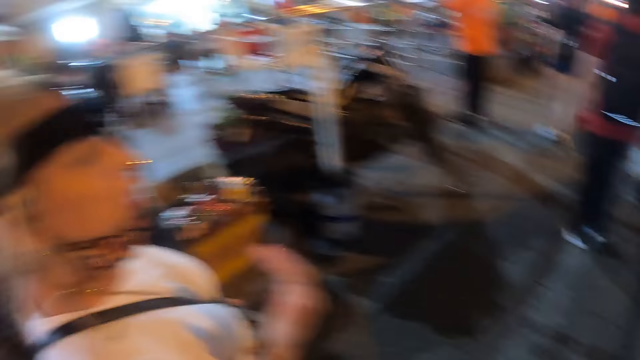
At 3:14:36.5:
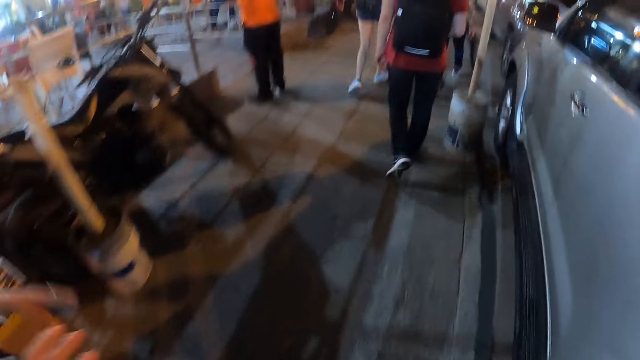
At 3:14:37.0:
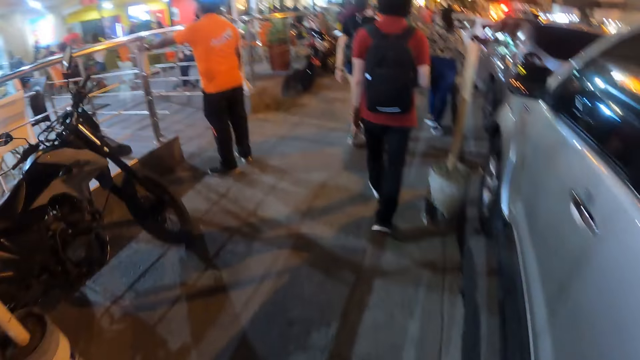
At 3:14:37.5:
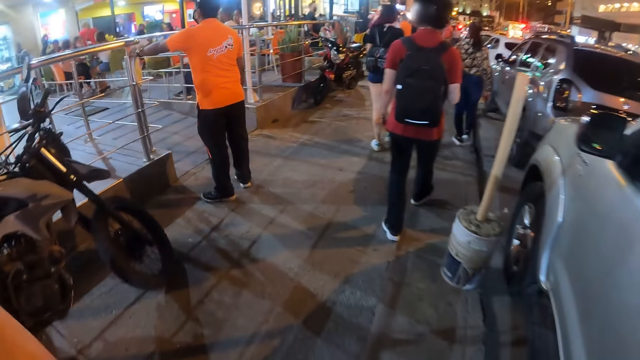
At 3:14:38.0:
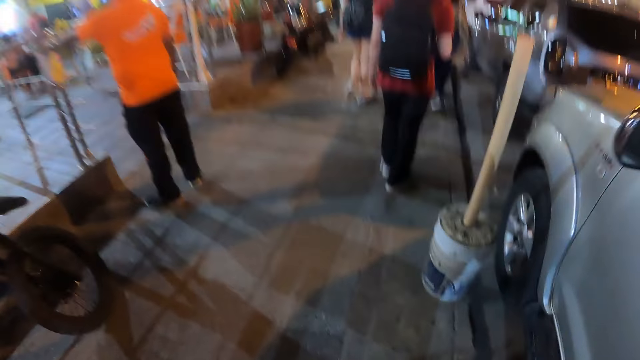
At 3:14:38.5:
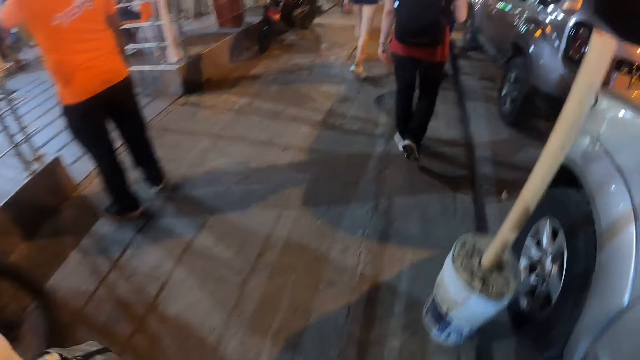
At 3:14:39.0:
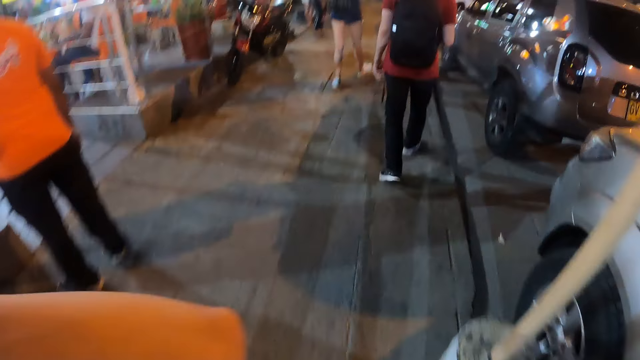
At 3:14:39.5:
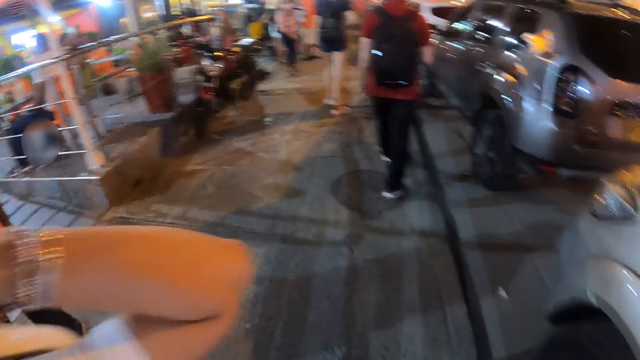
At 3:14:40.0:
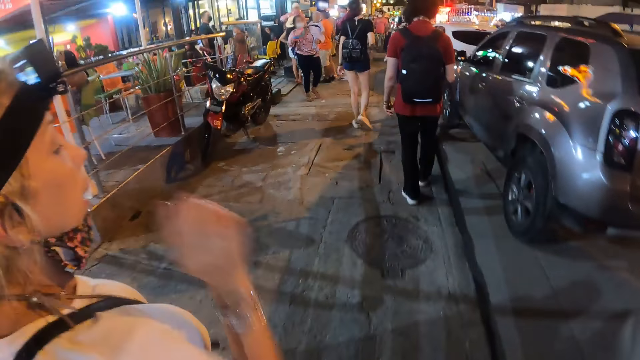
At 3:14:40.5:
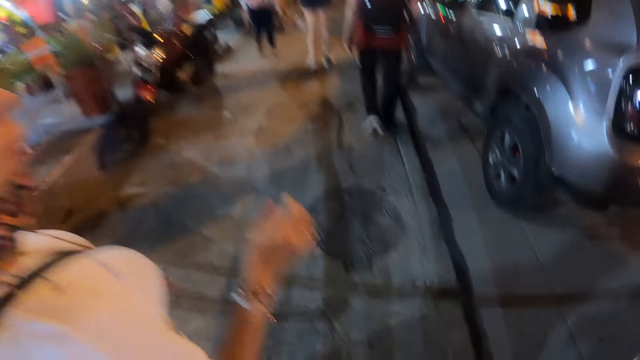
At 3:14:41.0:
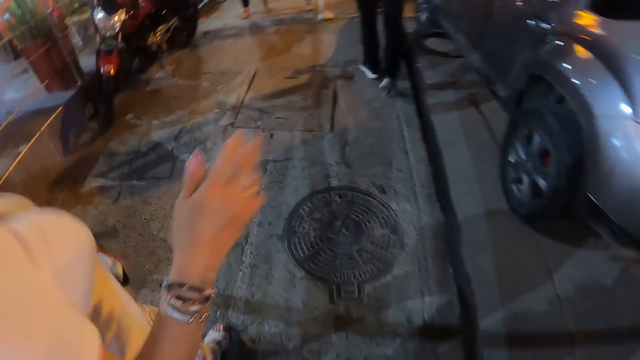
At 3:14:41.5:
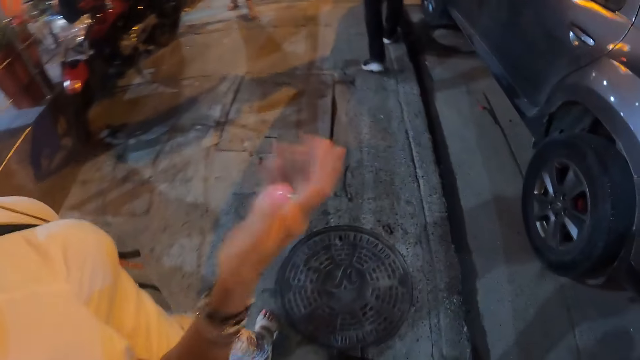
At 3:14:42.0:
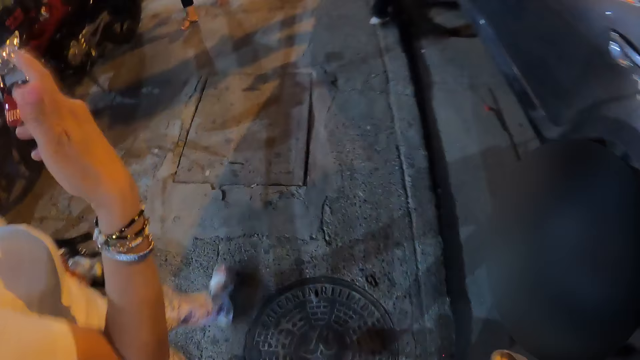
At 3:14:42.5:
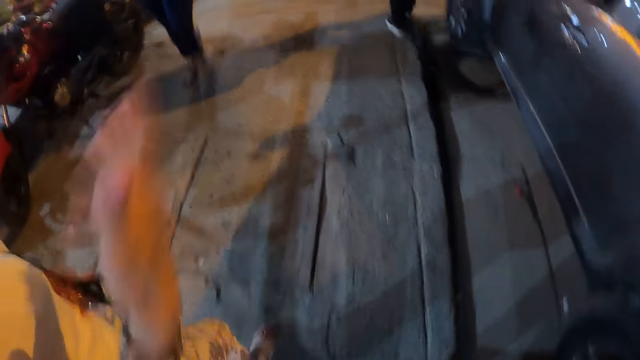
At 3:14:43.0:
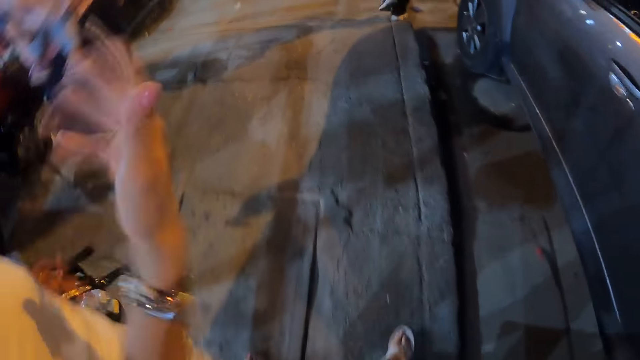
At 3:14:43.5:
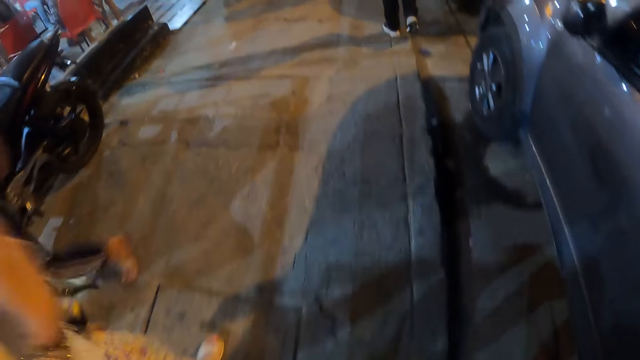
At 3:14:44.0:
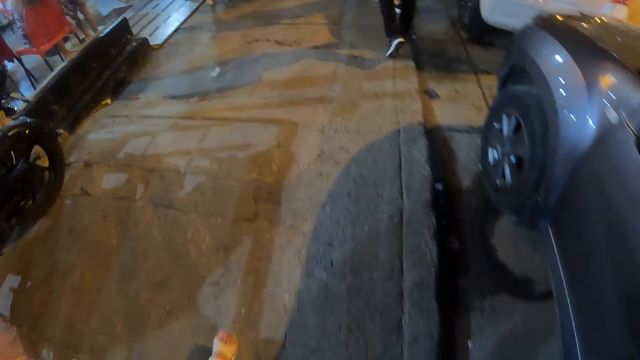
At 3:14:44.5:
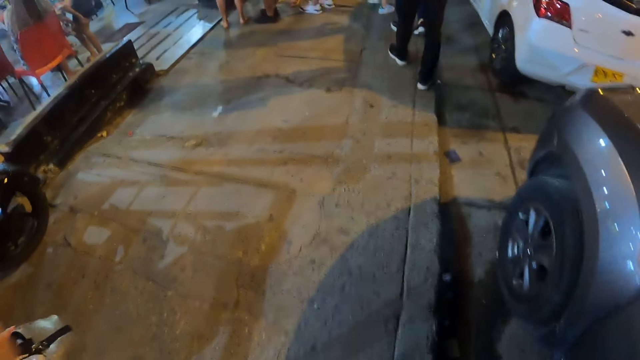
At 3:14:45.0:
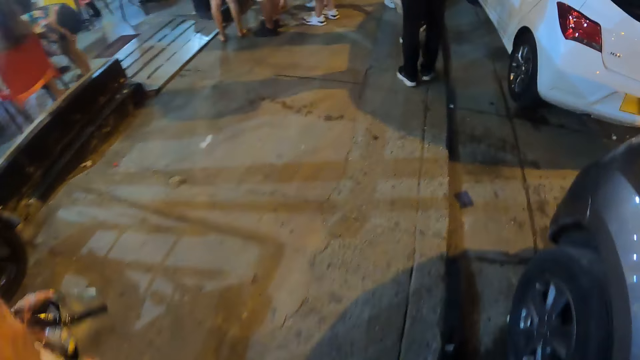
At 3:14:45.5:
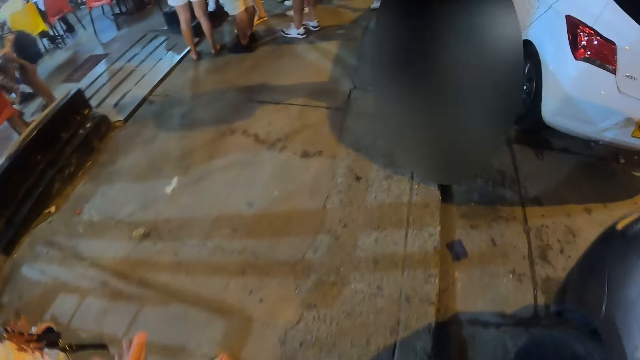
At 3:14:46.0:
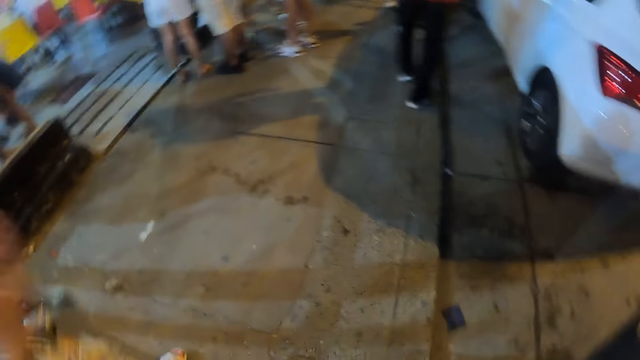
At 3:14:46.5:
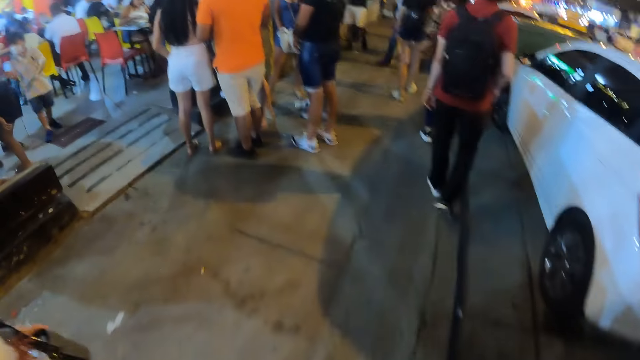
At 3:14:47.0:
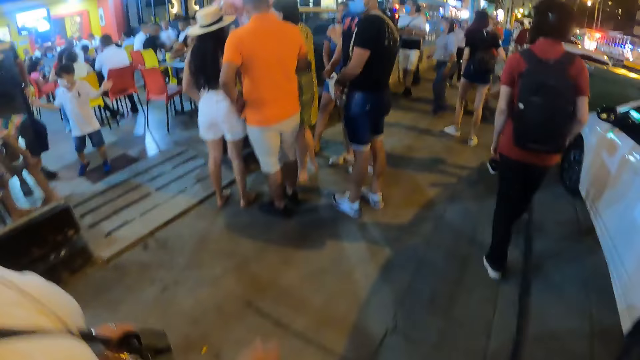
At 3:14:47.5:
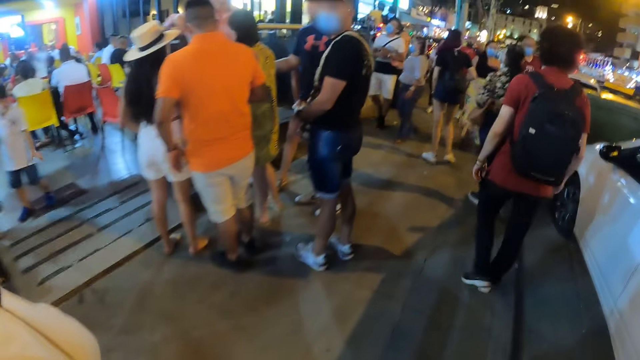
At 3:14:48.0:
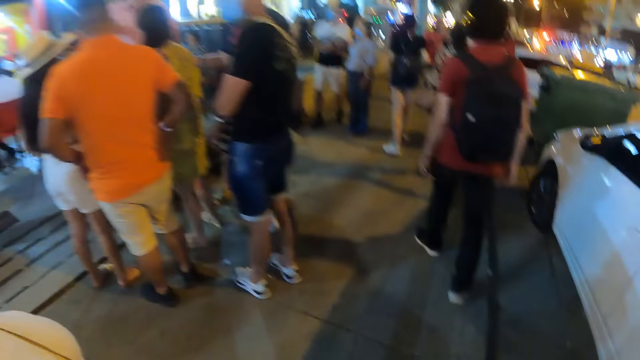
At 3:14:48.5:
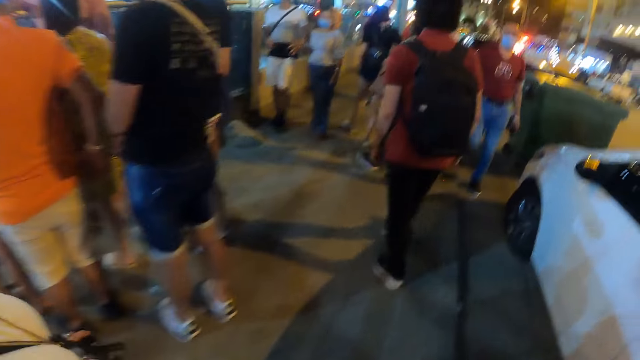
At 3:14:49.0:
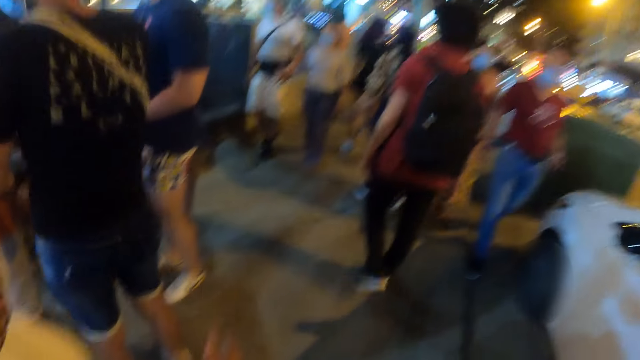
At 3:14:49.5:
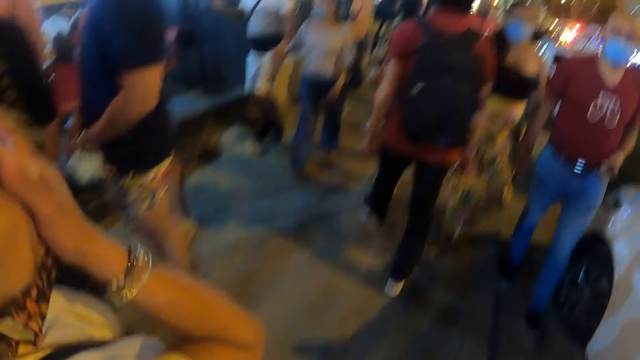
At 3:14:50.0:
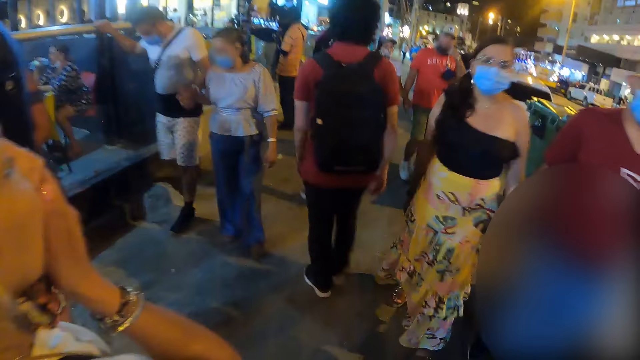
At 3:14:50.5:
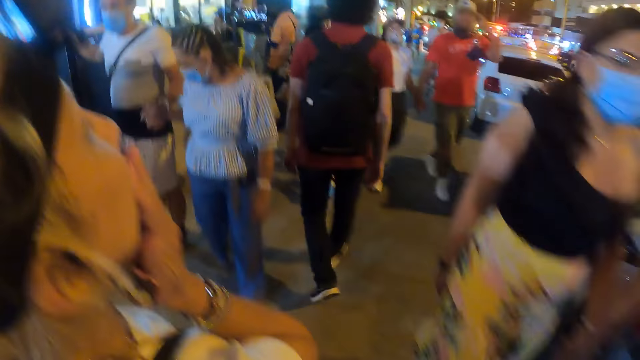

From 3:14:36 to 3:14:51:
The camera wearer walks around. A woman interacts with the camera wearer. The camera wearer walks around.

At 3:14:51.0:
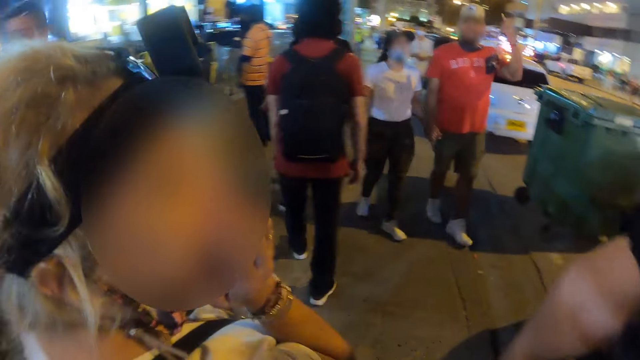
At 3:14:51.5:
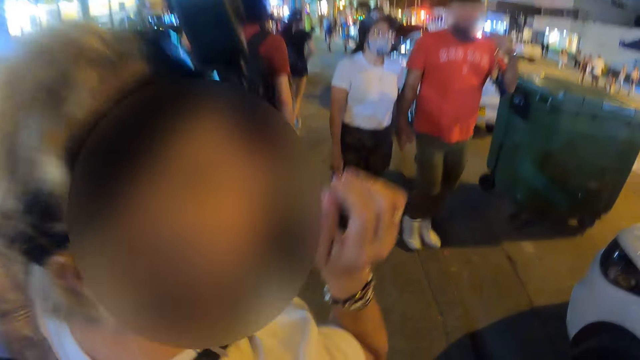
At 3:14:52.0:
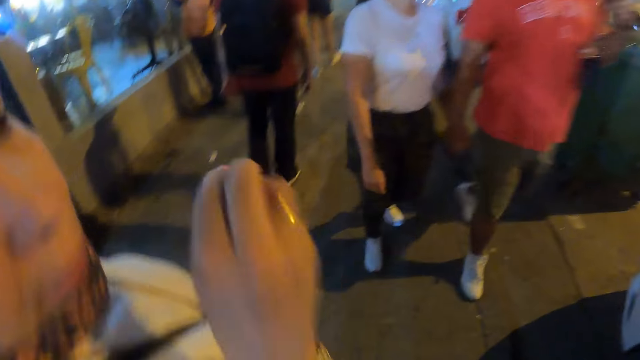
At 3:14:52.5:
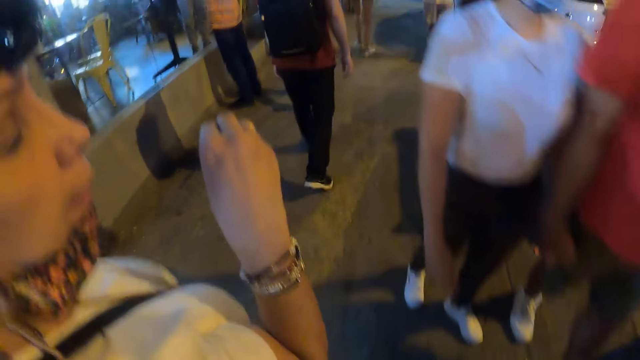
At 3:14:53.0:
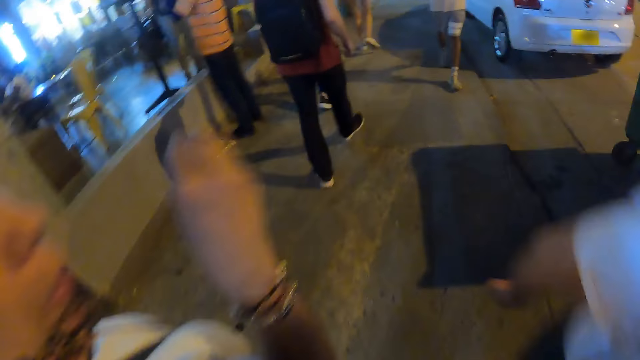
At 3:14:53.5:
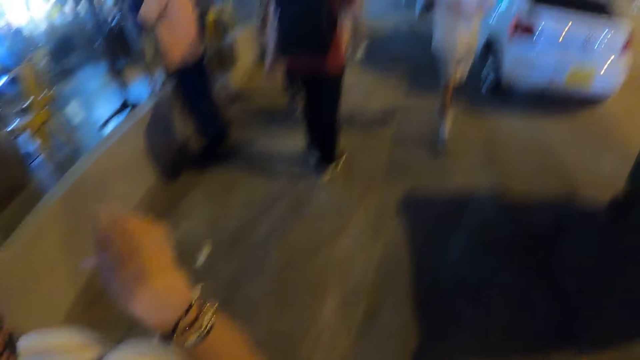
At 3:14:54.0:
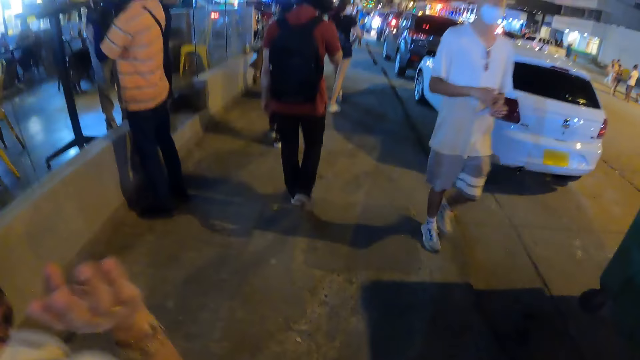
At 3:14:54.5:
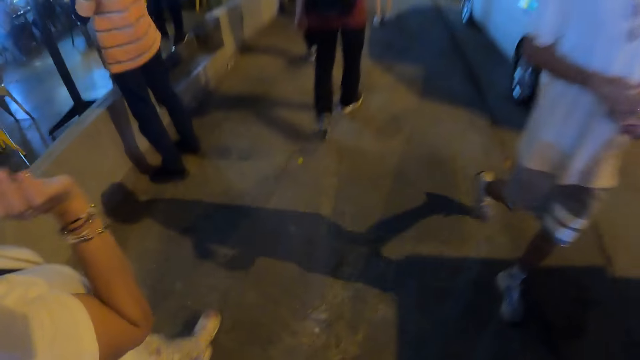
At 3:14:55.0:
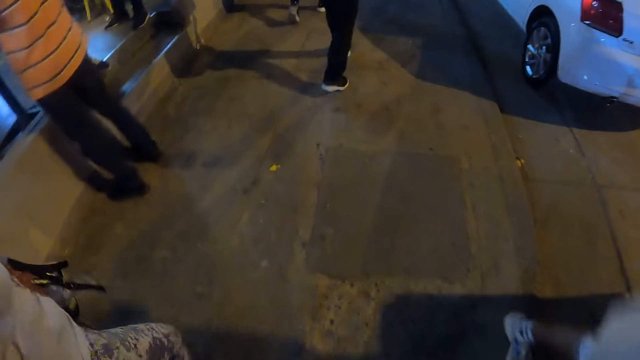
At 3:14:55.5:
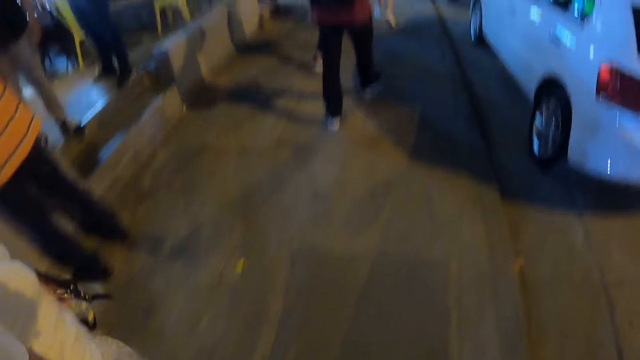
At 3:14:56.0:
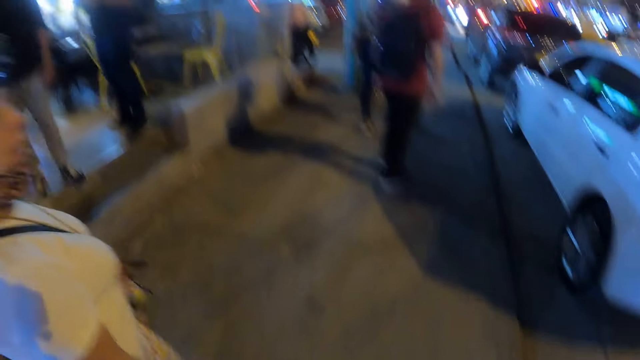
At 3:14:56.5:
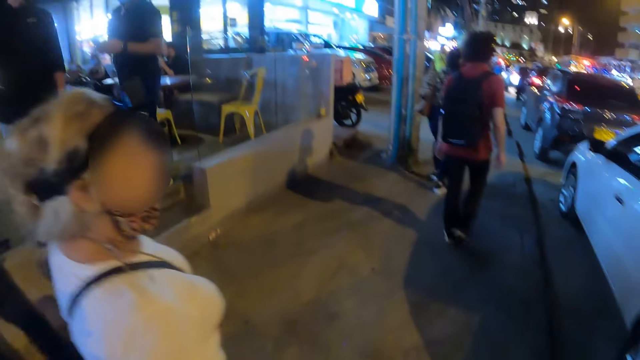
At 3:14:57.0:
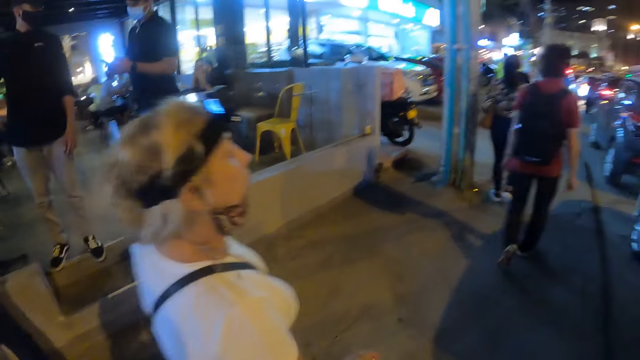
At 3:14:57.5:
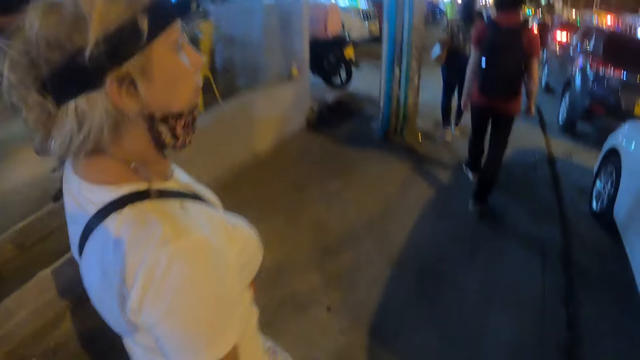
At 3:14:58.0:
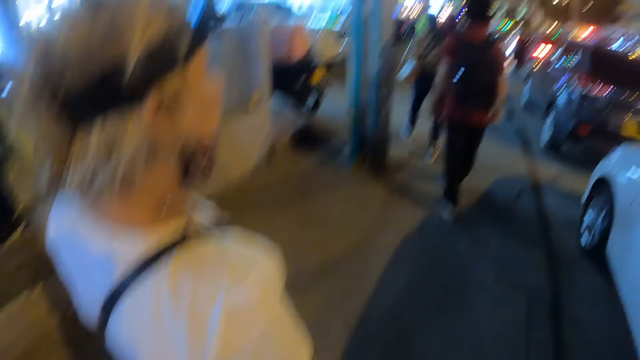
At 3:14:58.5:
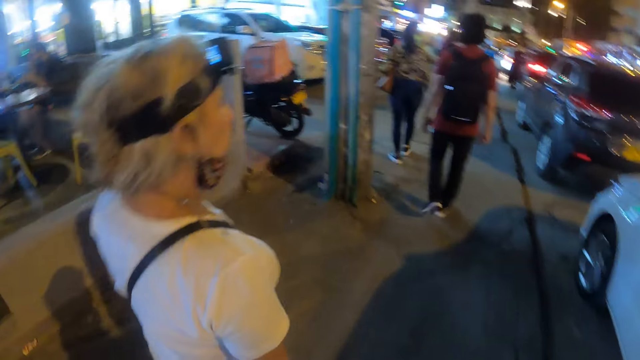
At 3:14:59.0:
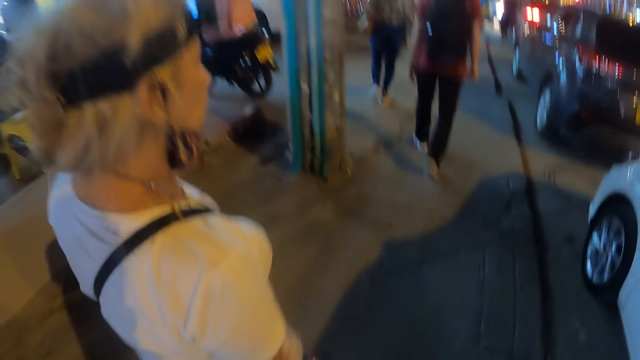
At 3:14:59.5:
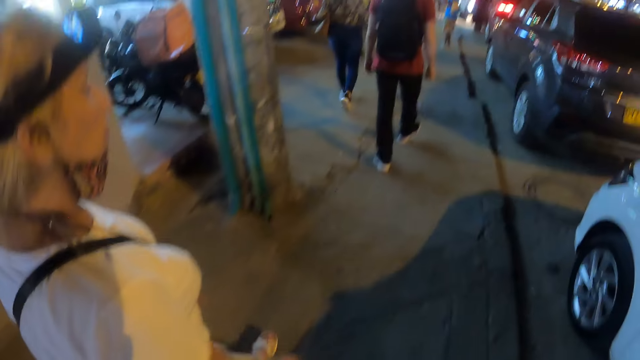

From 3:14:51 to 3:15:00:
A woman talks to the camera wearer.
